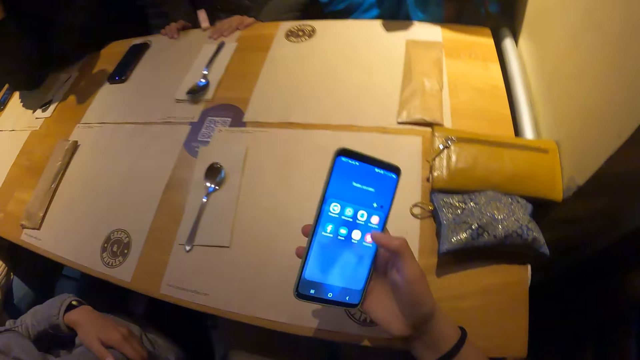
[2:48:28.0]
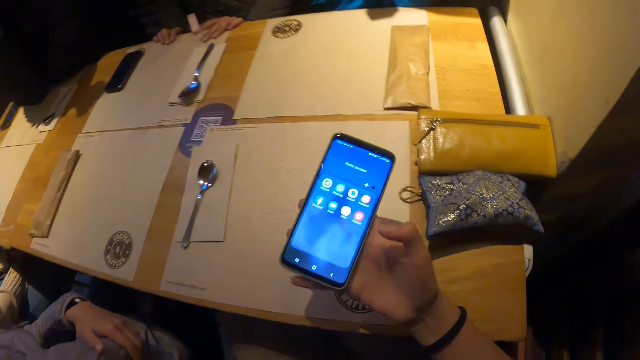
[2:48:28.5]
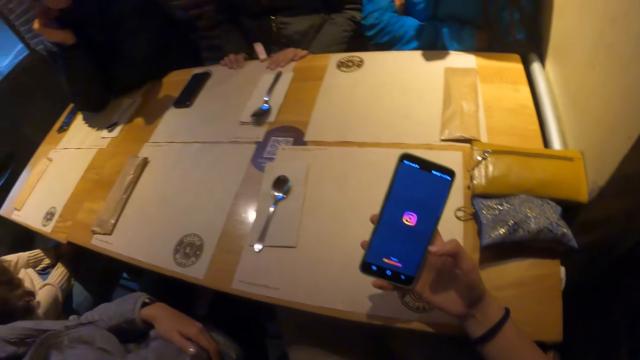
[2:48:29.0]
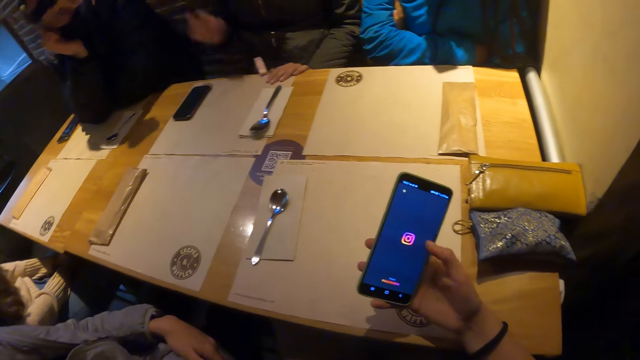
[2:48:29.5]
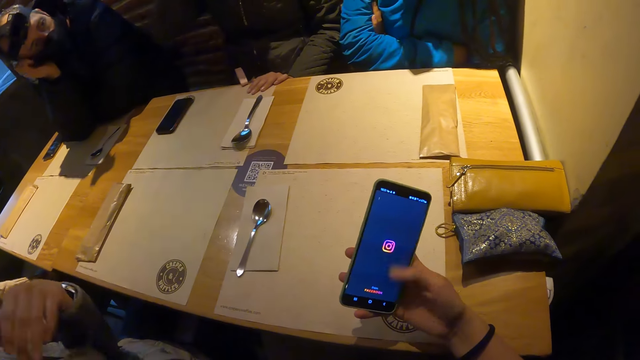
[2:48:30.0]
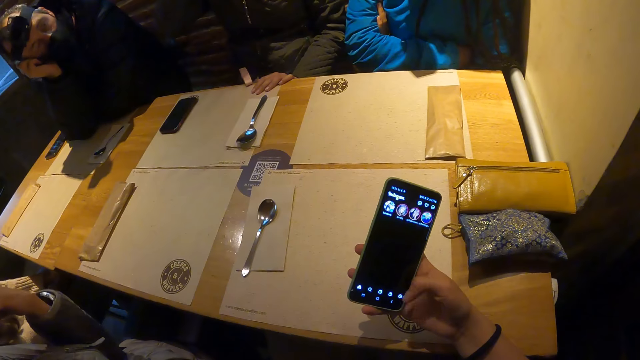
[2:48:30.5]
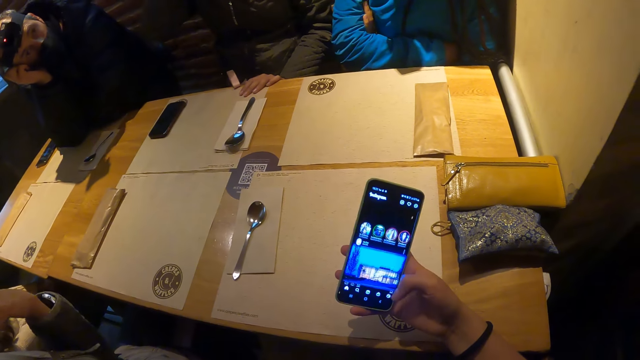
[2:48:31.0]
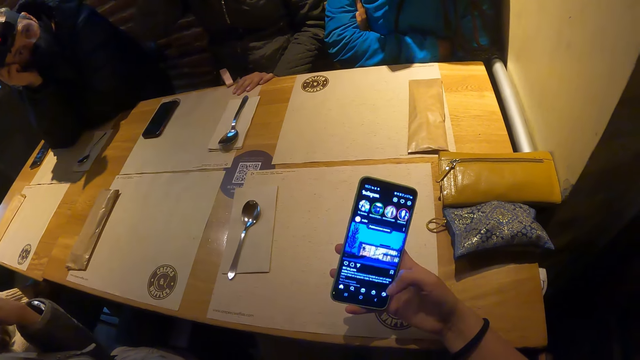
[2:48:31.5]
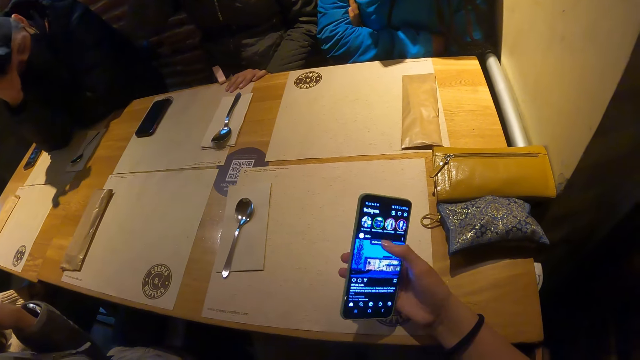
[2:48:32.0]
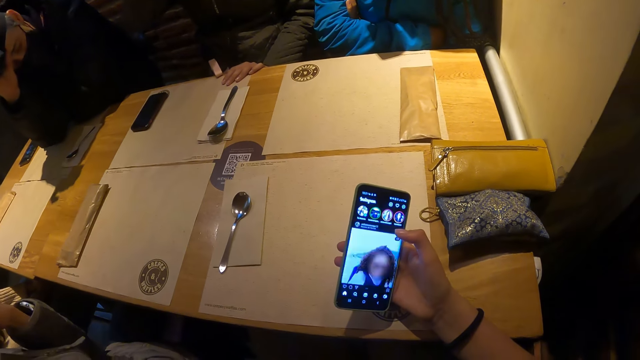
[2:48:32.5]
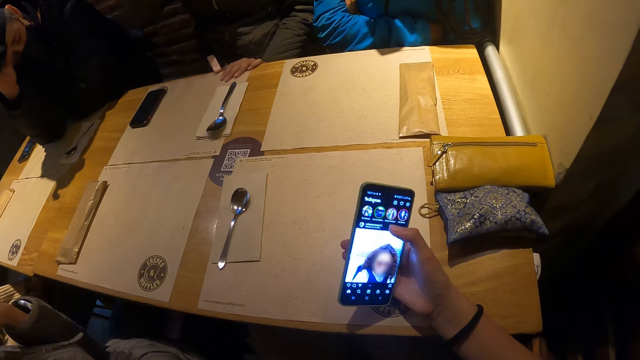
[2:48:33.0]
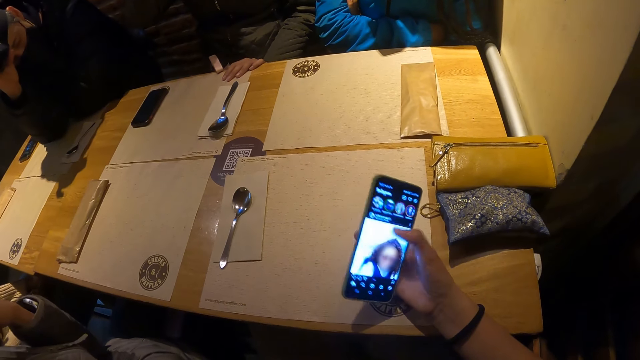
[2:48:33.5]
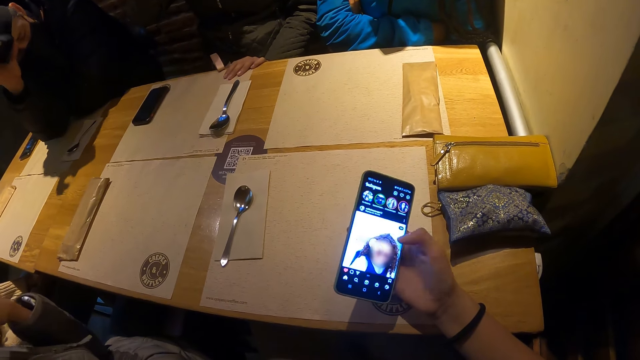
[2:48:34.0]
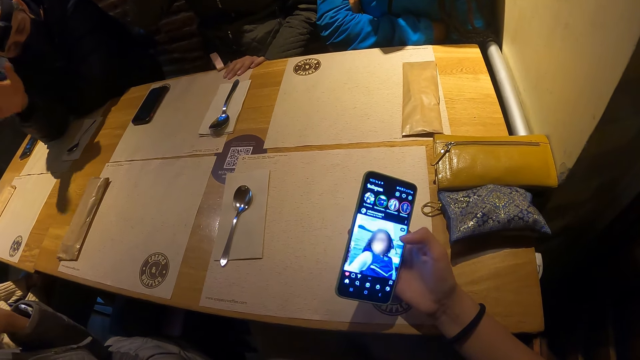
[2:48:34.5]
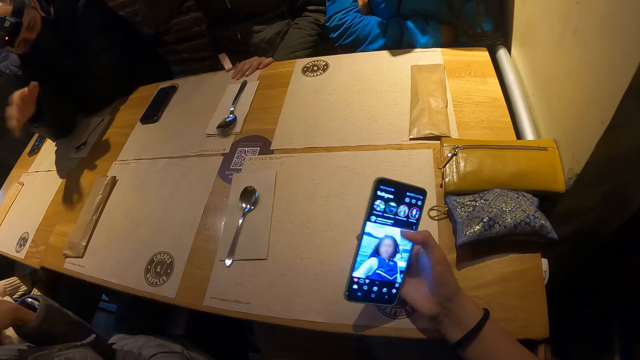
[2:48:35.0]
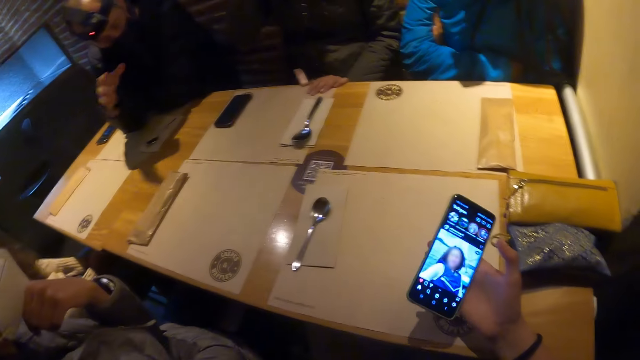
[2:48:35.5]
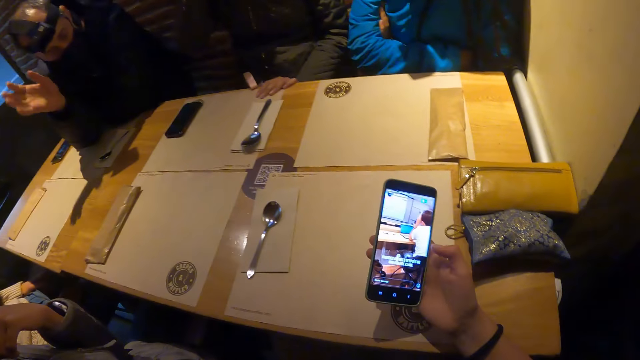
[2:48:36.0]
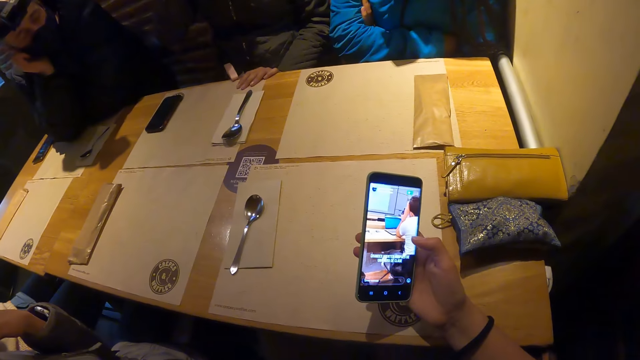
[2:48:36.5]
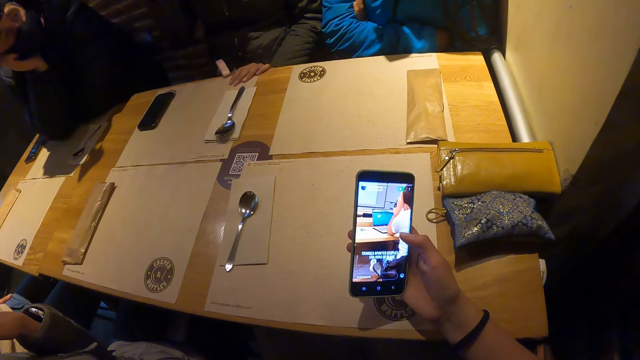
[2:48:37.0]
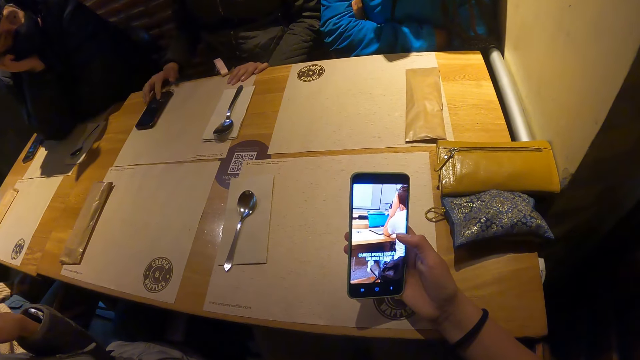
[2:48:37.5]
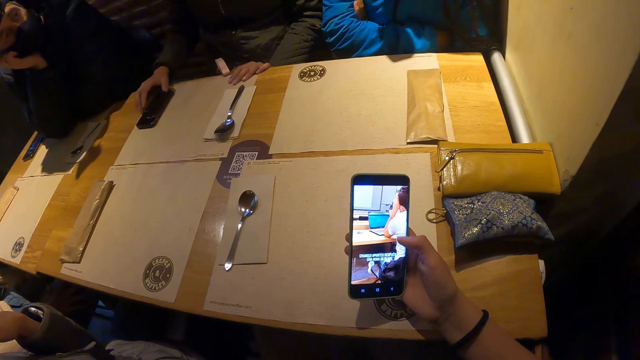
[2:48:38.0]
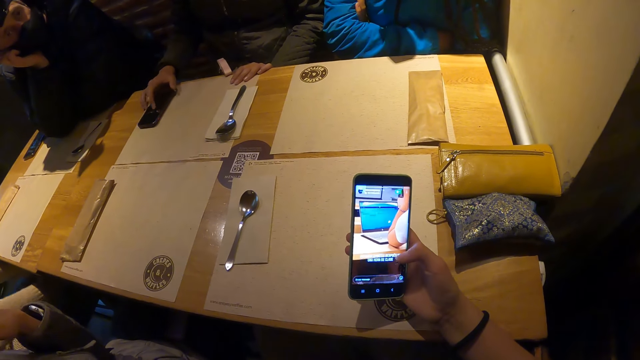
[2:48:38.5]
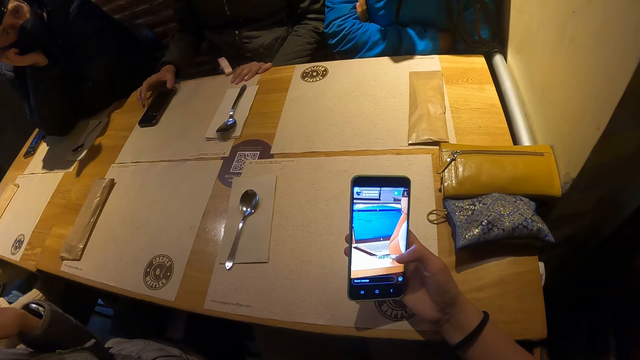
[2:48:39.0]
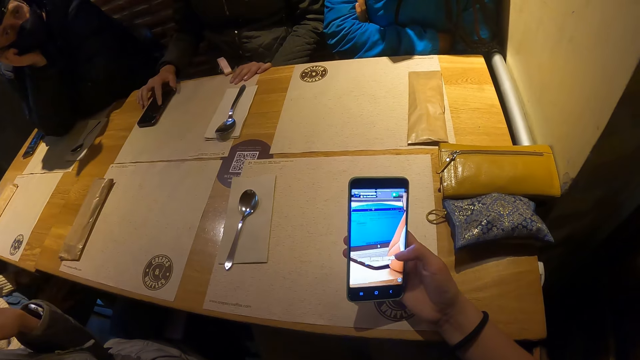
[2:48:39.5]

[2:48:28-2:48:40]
A woman presses the phone on the table with her right hand.

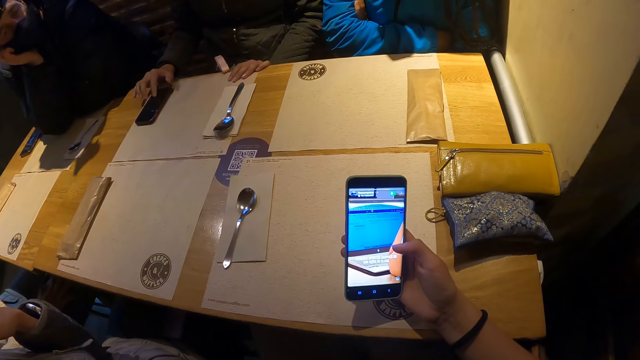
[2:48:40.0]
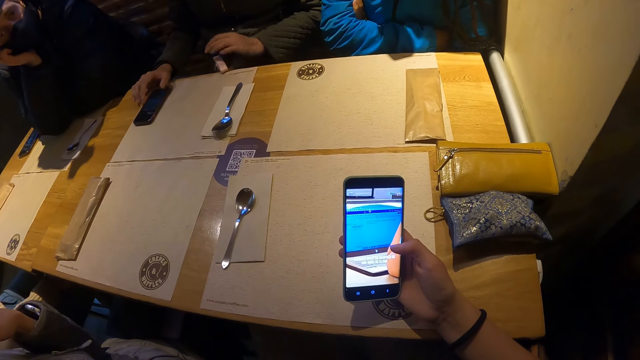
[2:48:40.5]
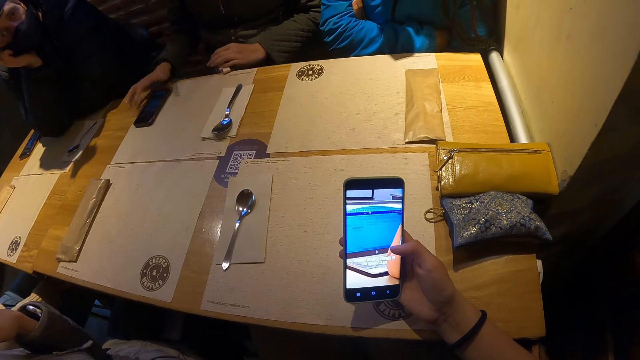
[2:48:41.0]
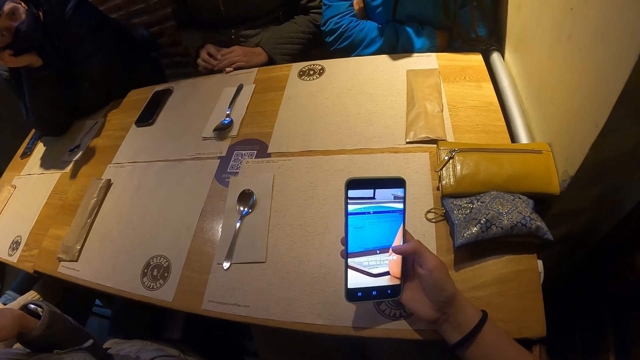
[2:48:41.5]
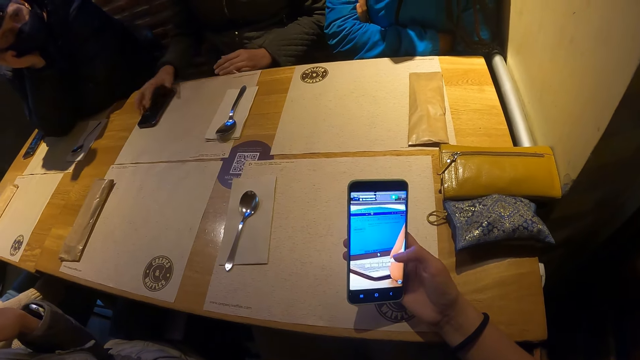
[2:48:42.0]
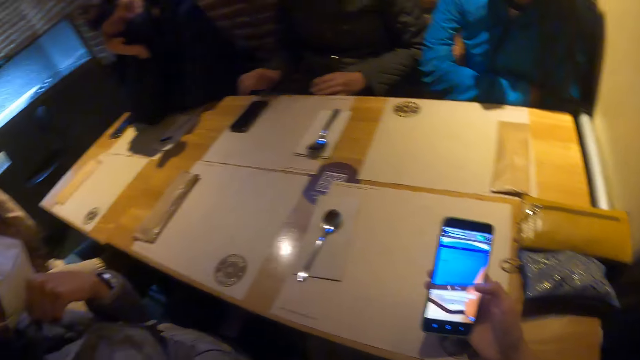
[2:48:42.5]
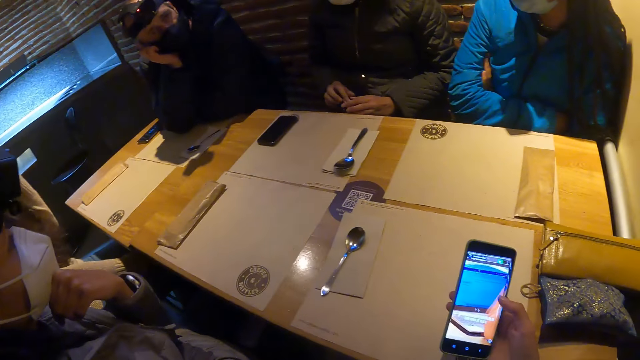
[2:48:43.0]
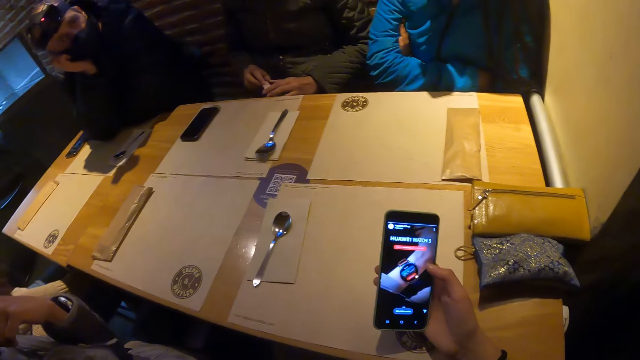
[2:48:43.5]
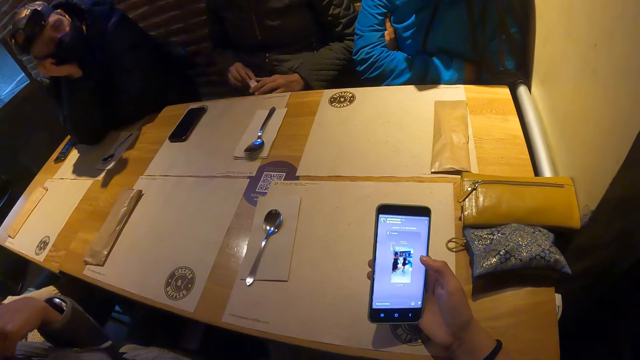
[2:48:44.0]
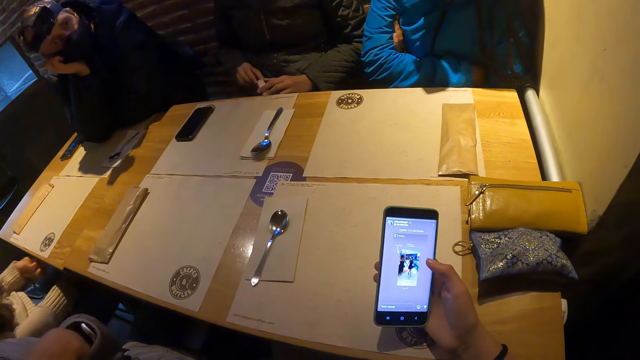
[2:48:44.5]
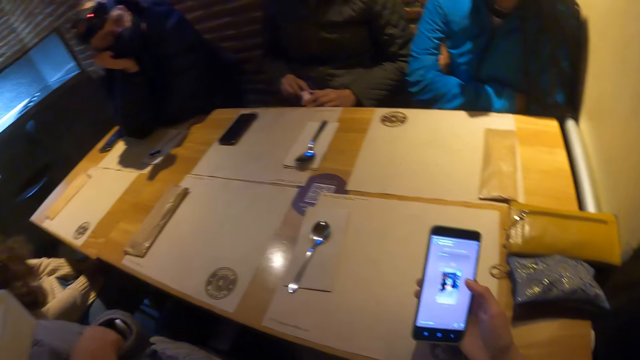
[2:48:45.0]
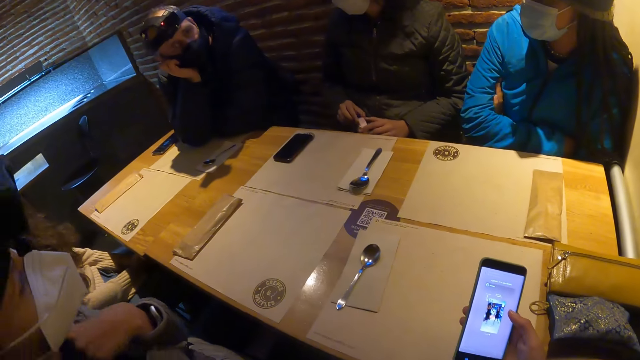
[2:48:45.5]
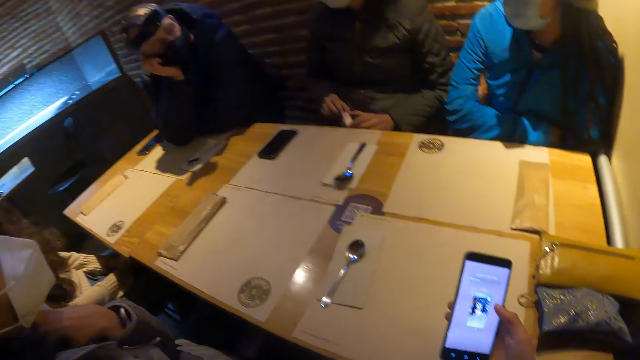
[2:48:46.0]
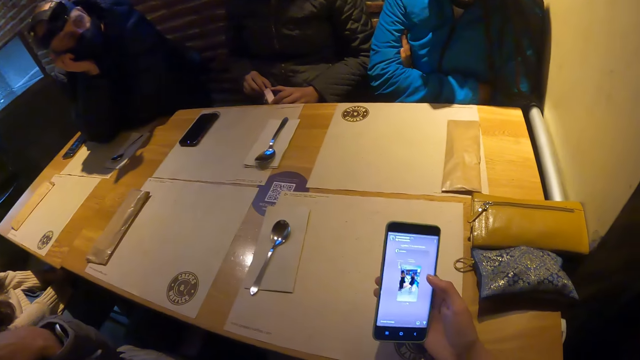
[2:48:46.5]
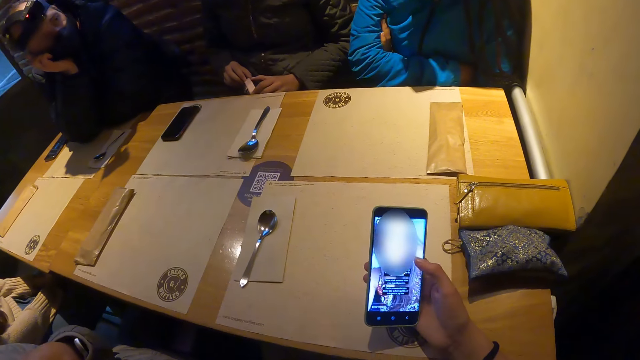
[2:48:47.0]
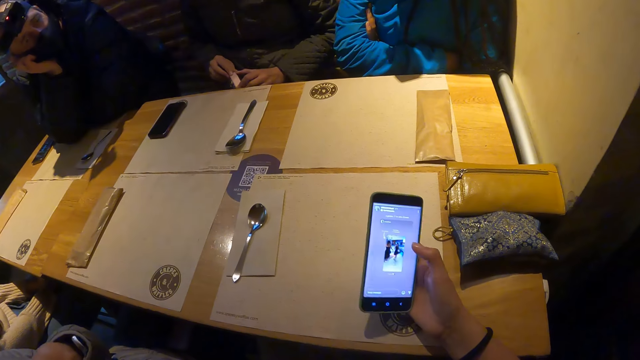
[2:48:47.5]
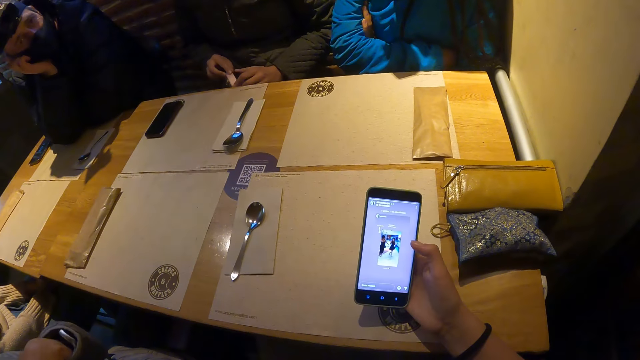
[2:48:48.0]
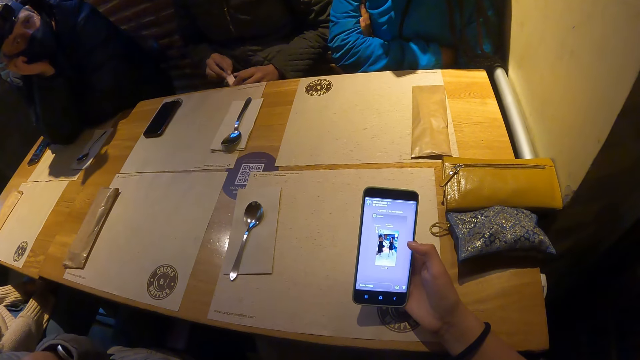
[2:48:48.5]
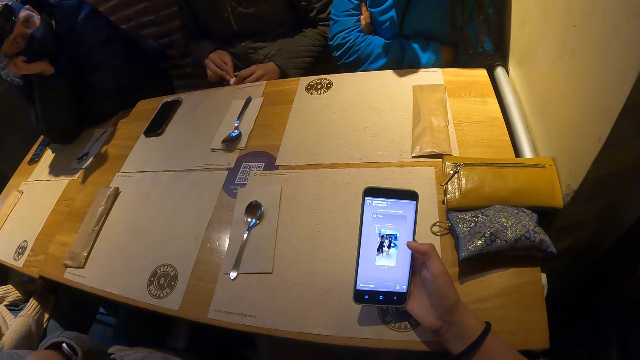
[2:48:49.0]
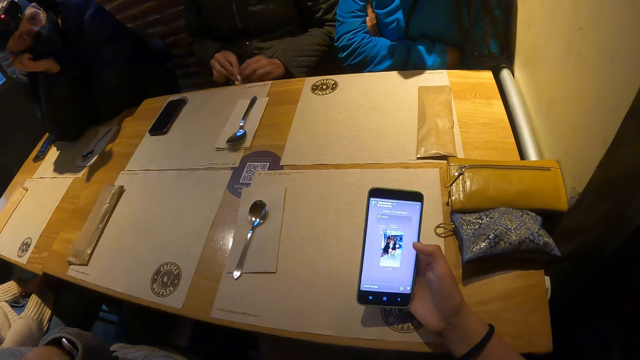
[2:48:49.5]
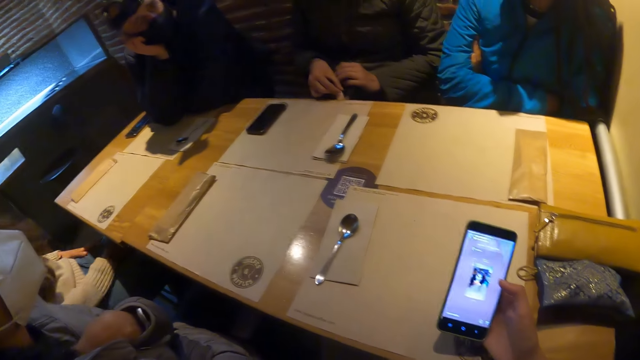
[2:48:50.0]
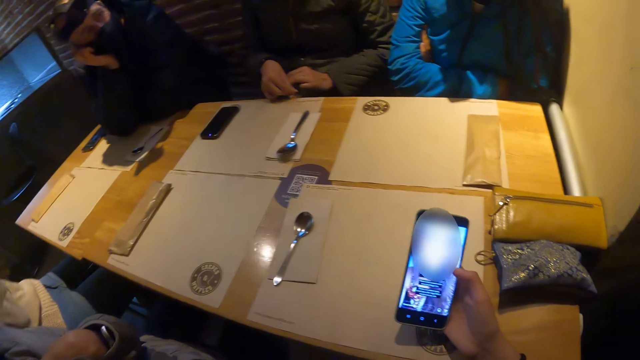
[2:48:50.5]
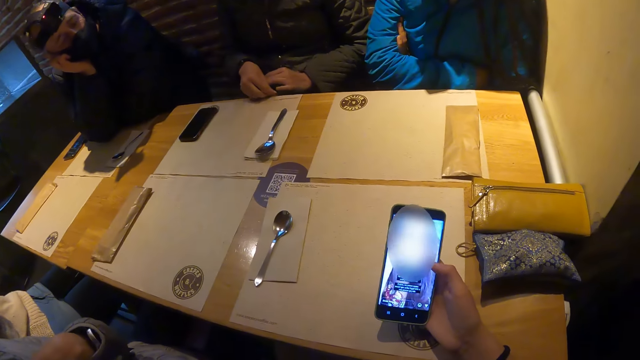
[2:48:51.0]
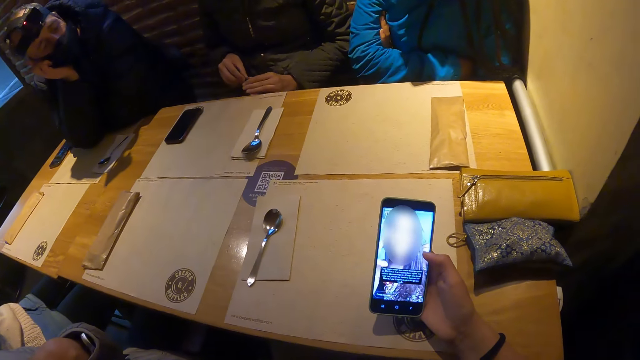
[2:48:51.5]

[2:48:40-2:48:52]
The woman holds the water bottle on her lap with her right hand. She removes her right hand from the phone on the table. She holds the water bottle on her lap with both hands. She presses the phone on the table with her right hand. She removes her right hand from the phone on the table. She holds the water bottle on her lap with both hands.
